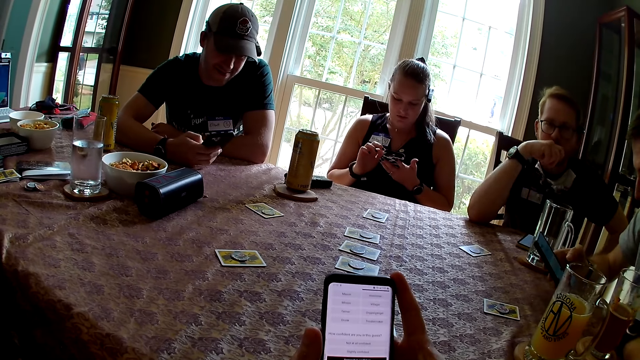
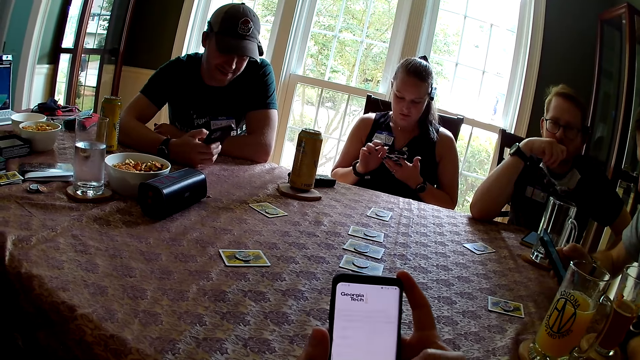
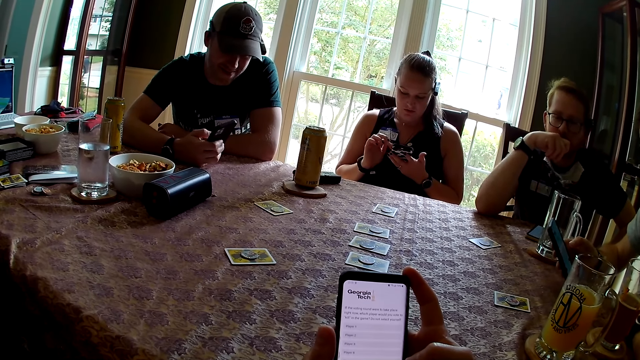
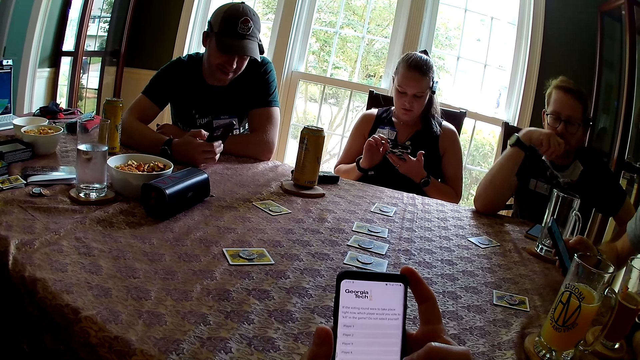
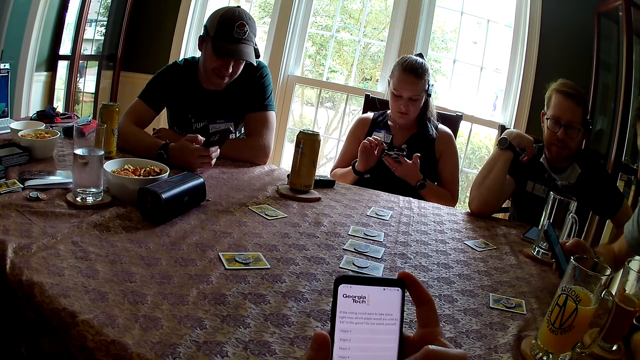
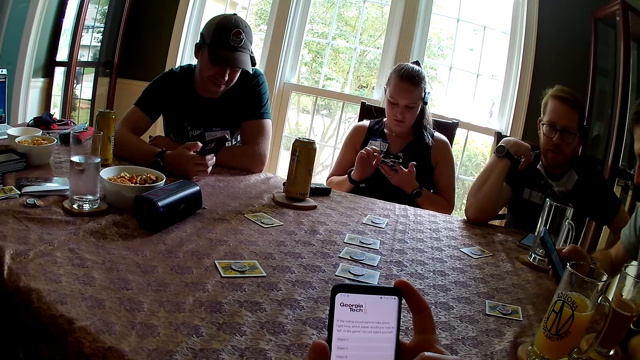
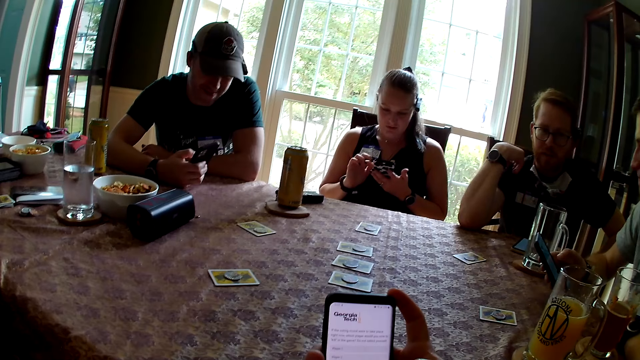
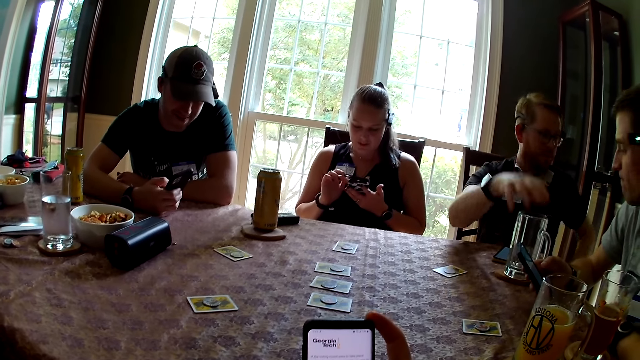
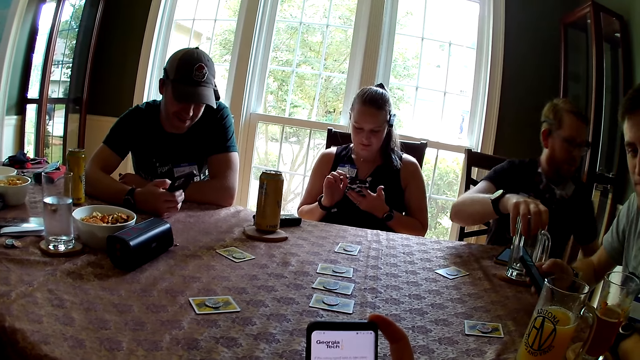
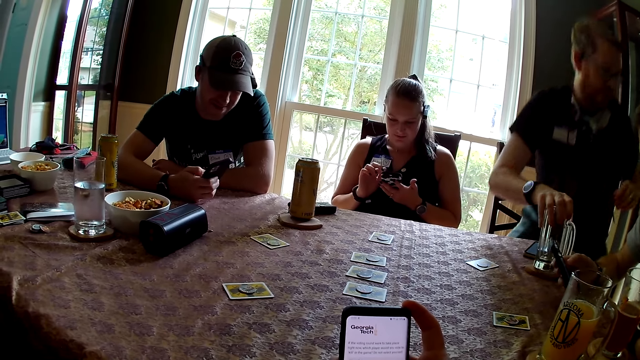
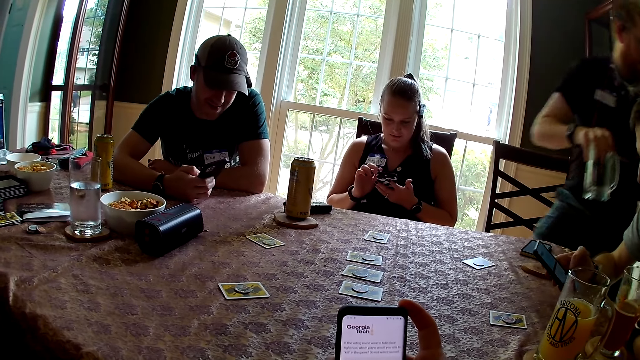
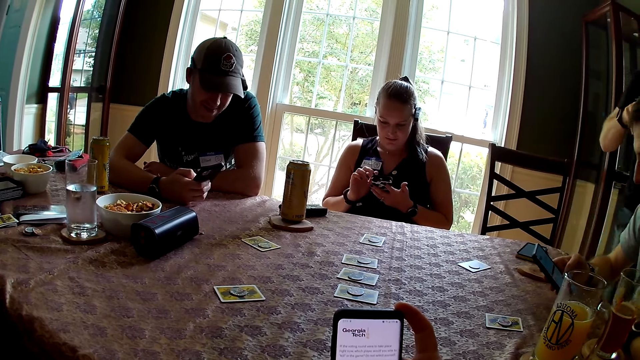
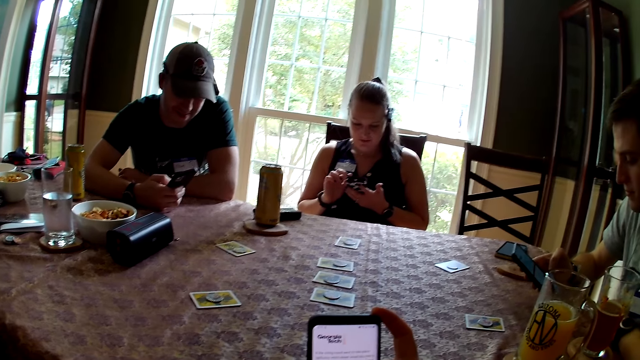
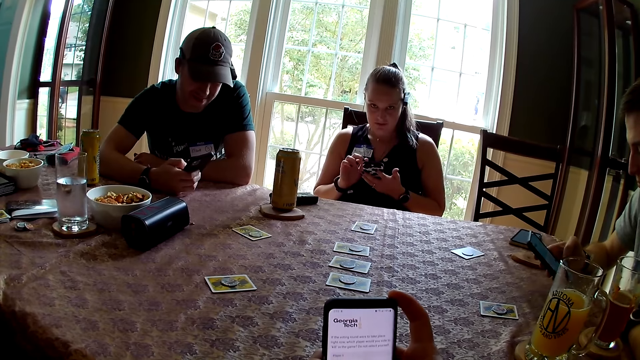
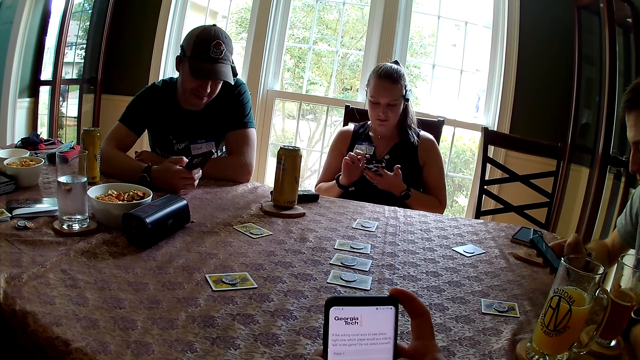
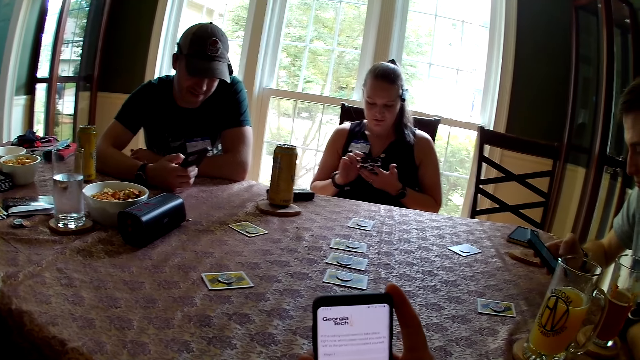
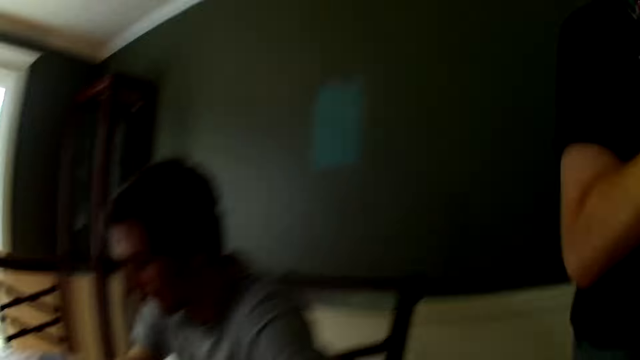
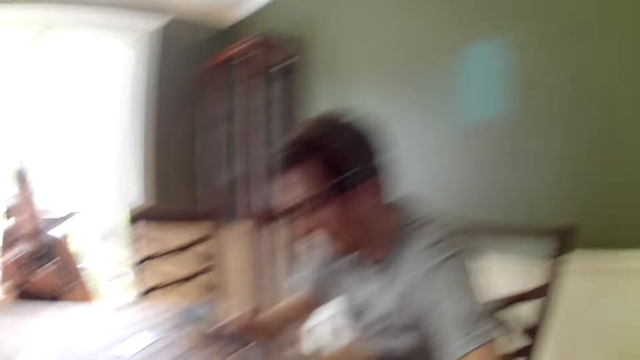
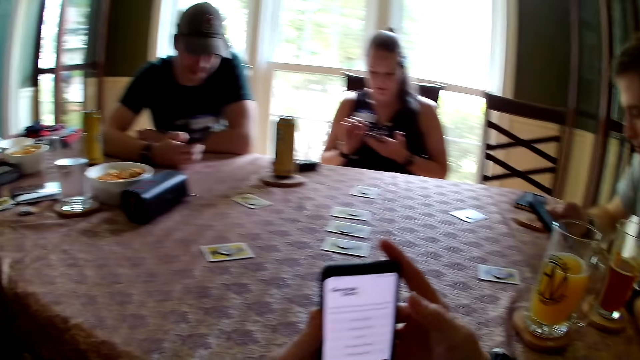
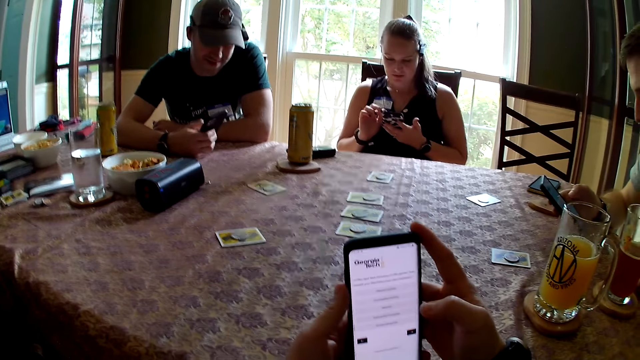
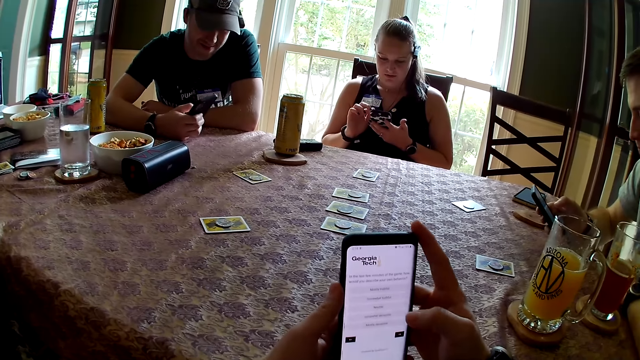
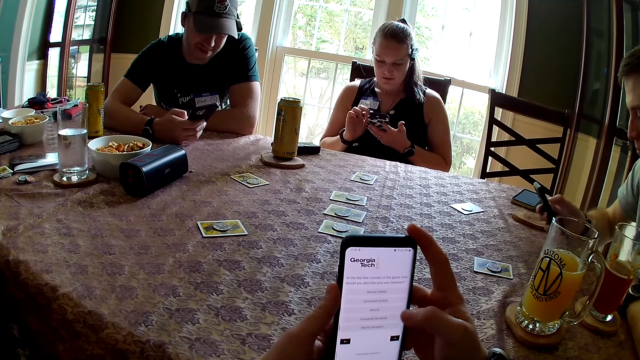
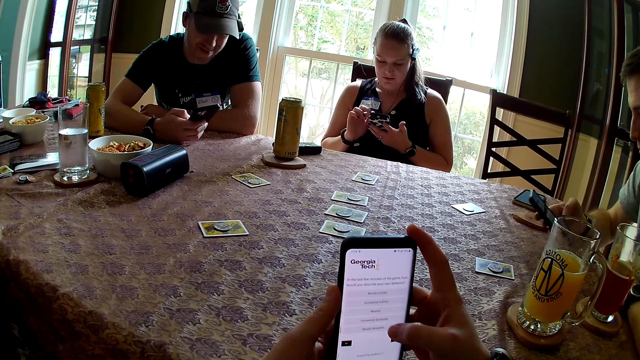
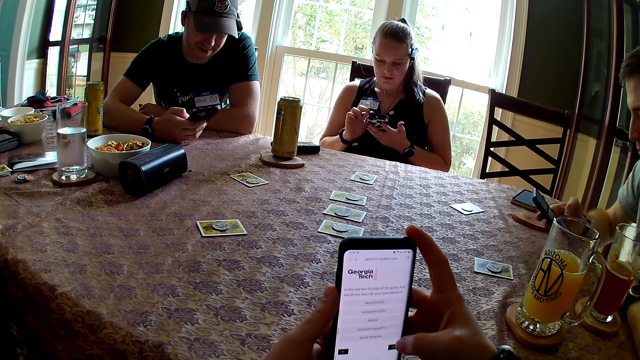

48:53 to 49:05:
A man speaks to the group of people at the table. The man walks towards a kitchen with his glass cup in his right hand. The camera wearer interacts with the man.

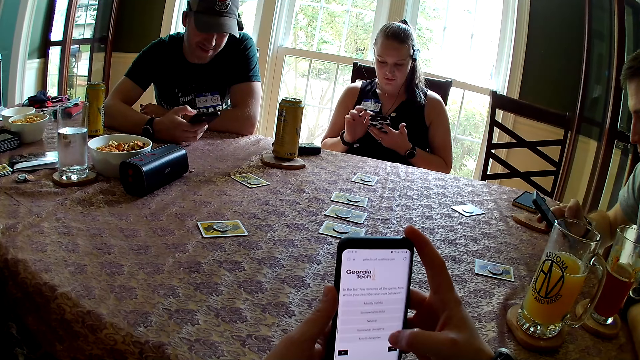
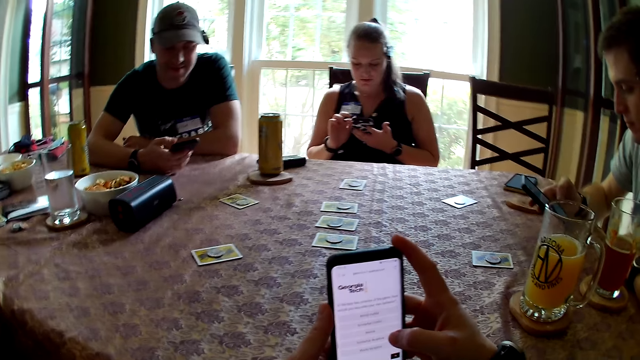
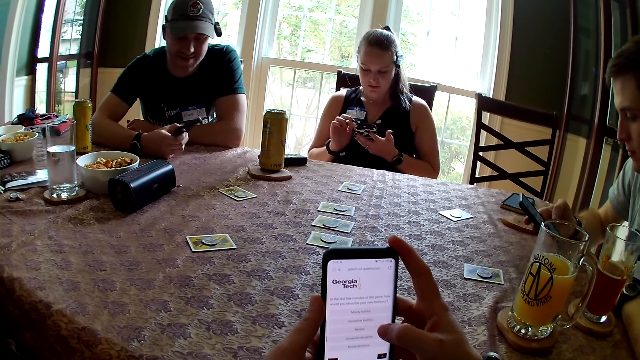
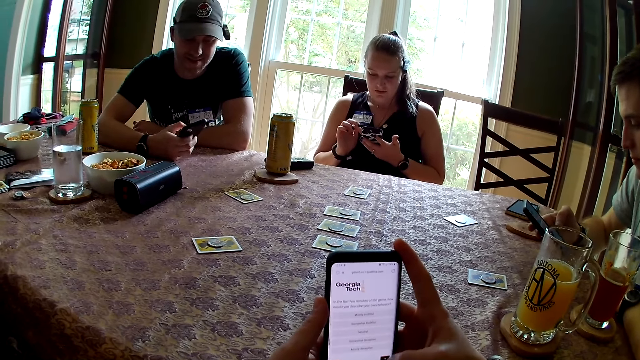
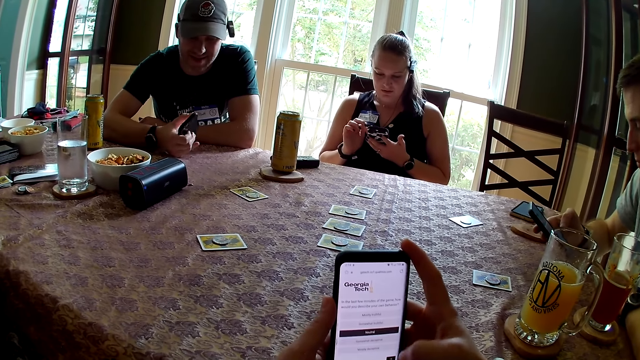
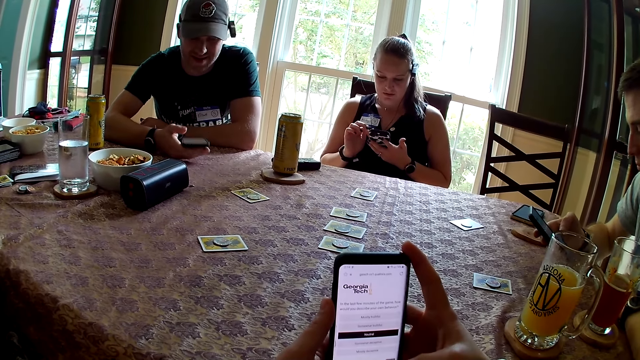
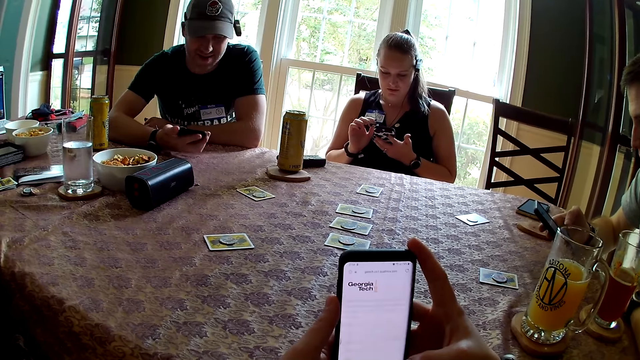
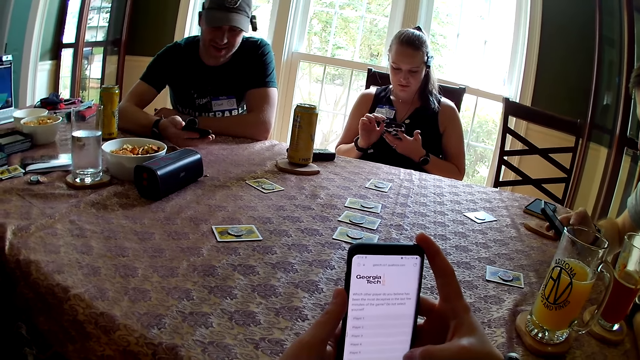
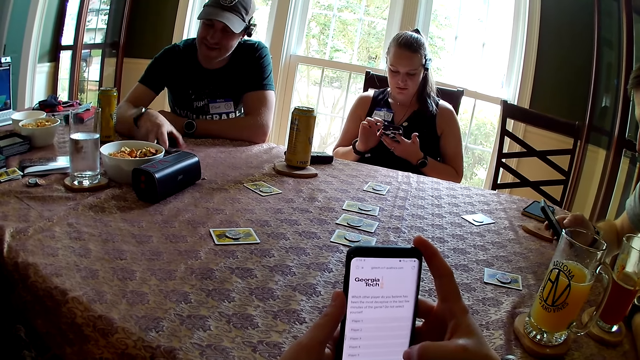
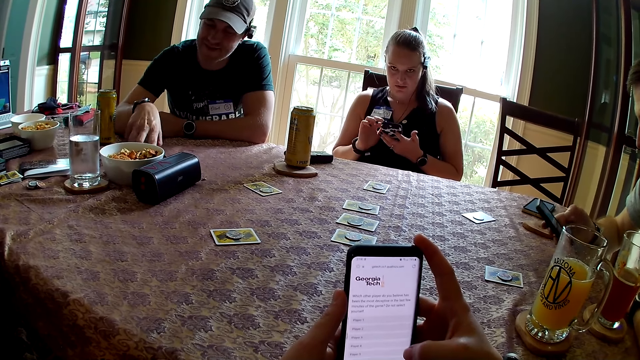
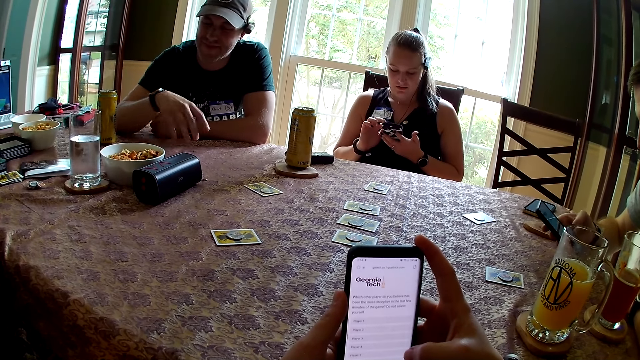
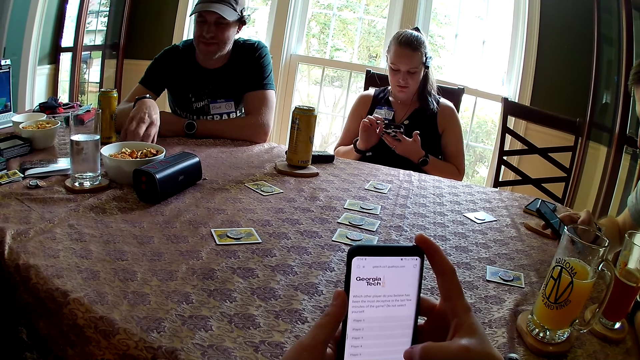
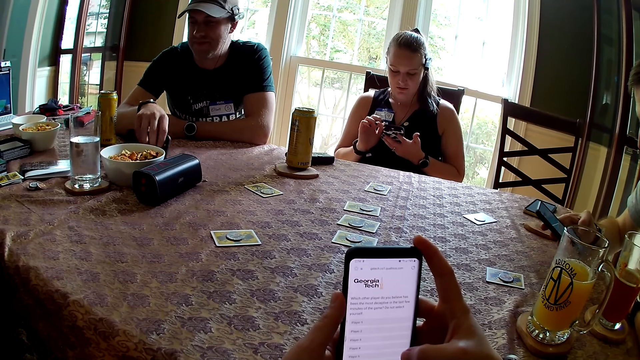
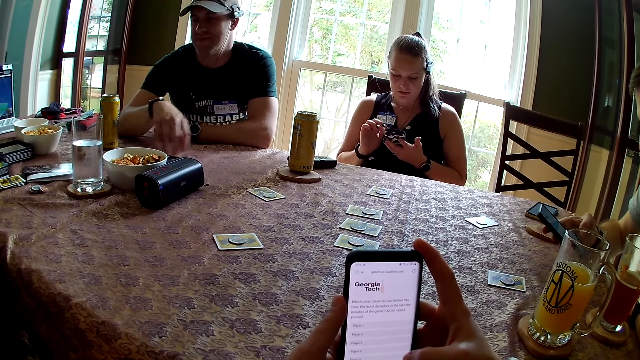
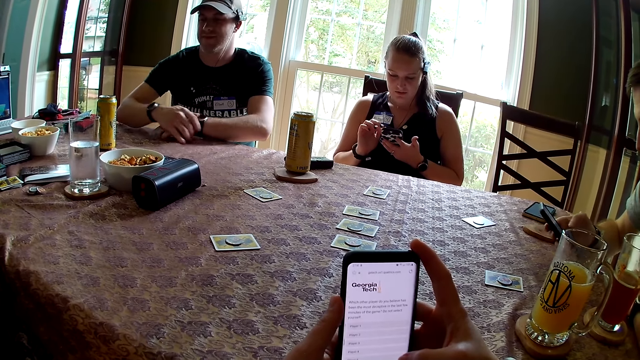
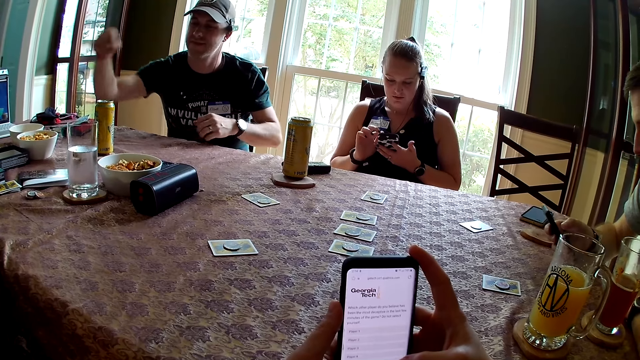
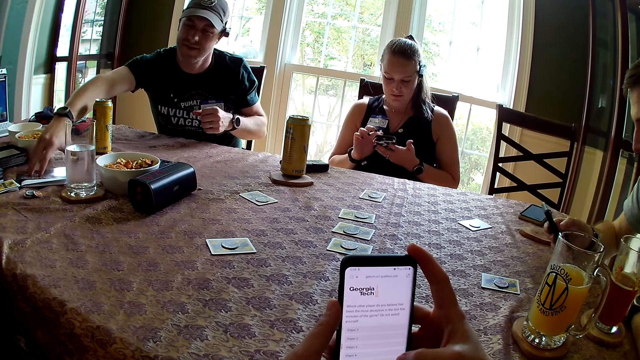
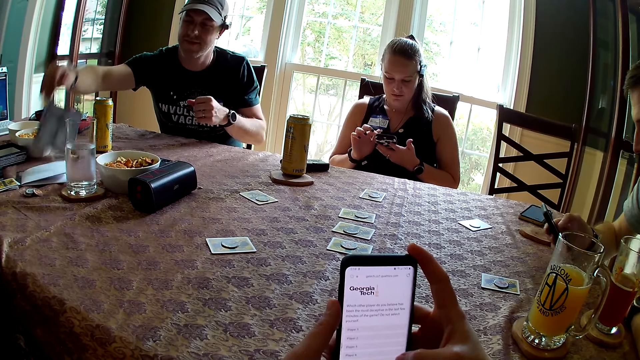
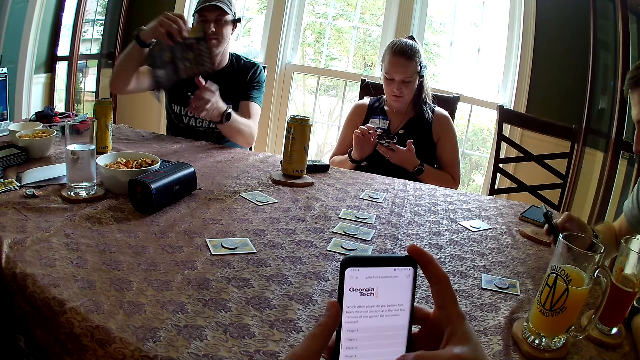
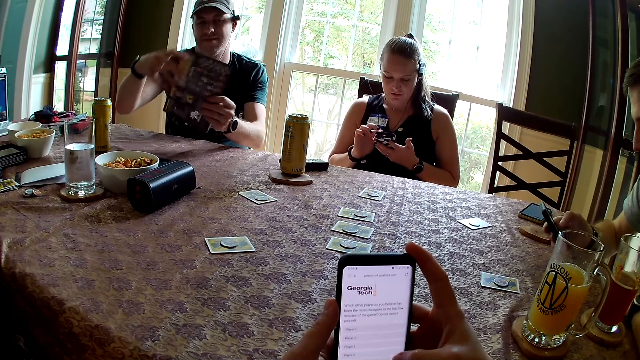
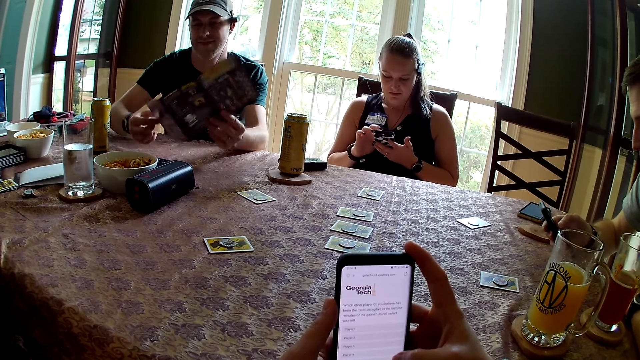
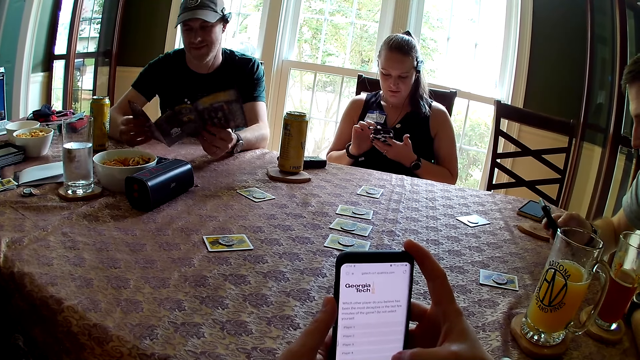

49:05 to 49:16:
A man places the phone in his left hand on the table and picks up a leaflet from the table with his right hand. Another man speaks to the group of people at the table.
